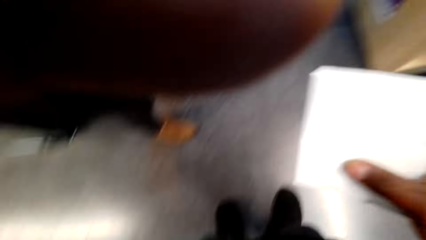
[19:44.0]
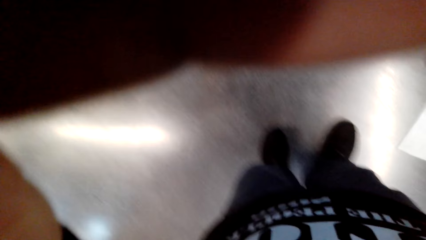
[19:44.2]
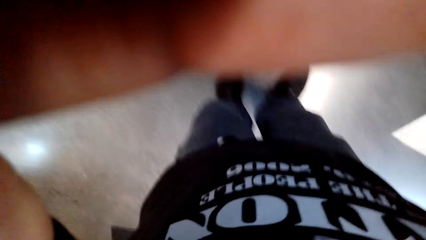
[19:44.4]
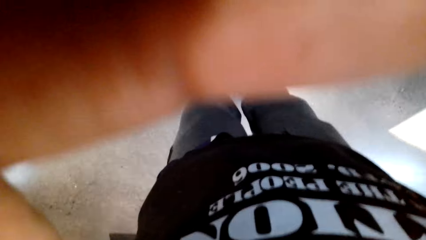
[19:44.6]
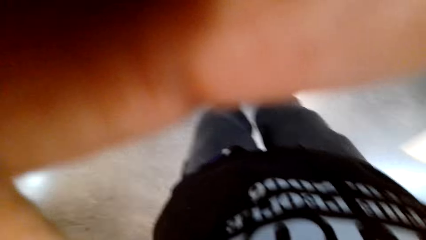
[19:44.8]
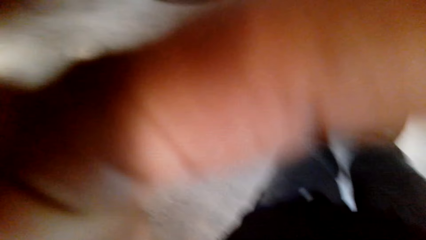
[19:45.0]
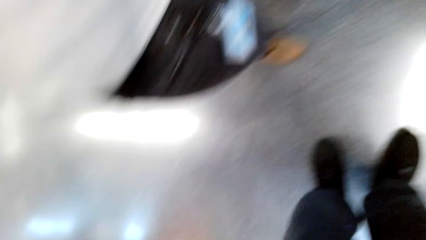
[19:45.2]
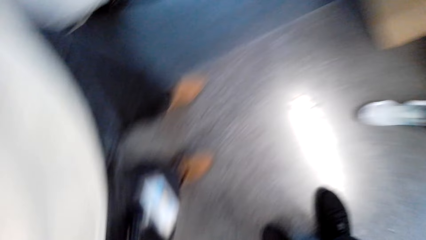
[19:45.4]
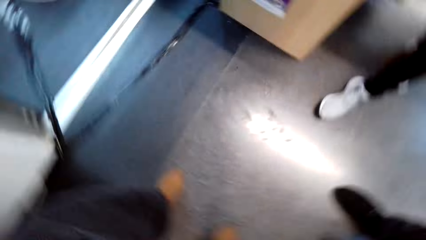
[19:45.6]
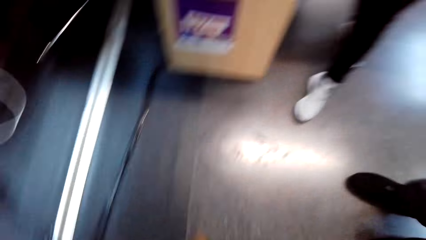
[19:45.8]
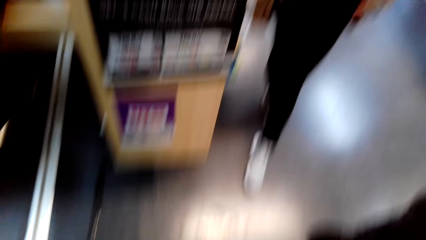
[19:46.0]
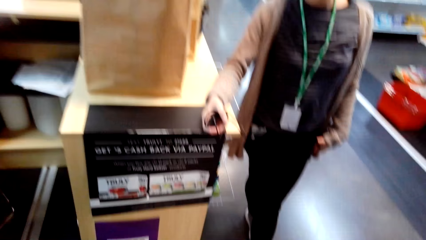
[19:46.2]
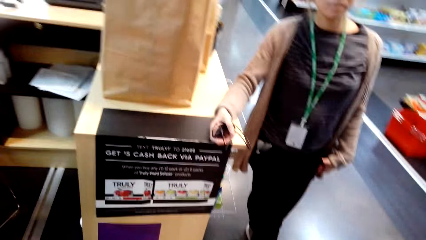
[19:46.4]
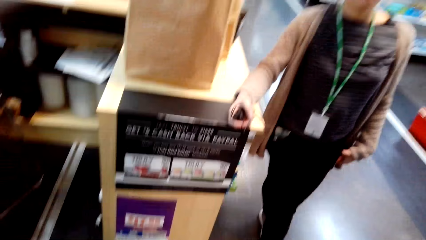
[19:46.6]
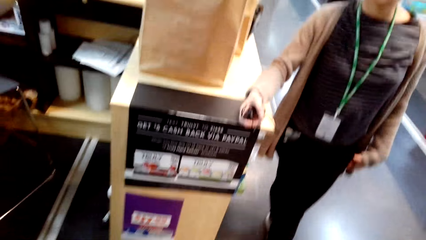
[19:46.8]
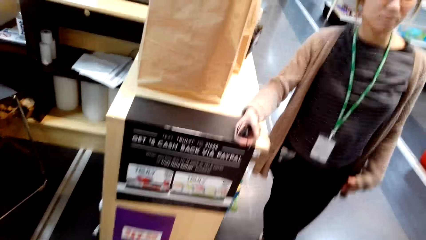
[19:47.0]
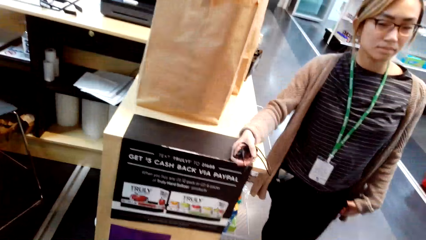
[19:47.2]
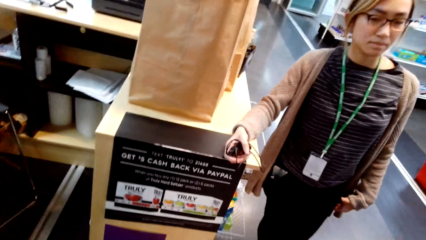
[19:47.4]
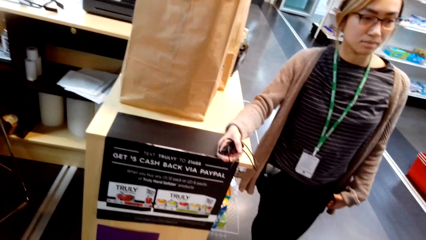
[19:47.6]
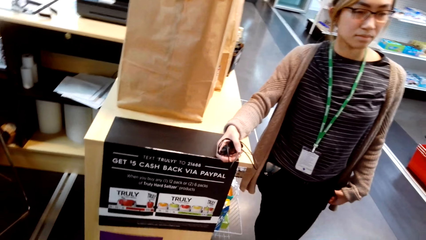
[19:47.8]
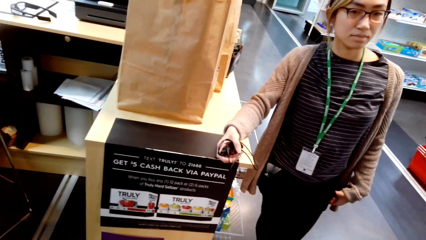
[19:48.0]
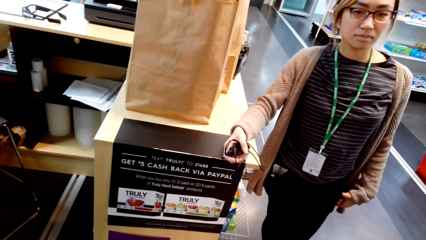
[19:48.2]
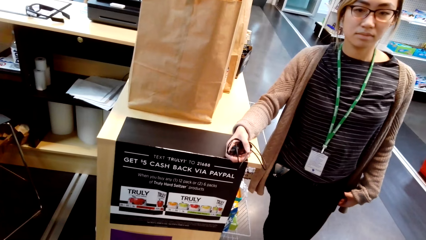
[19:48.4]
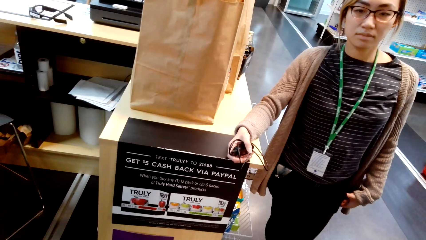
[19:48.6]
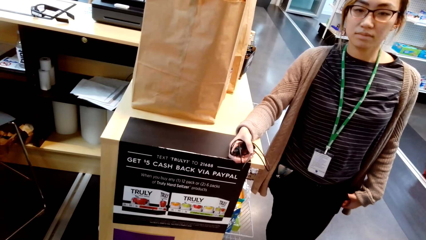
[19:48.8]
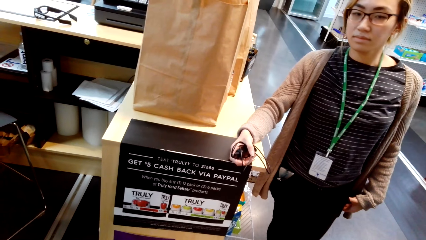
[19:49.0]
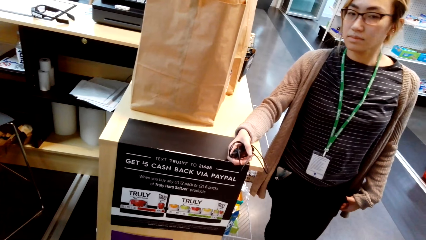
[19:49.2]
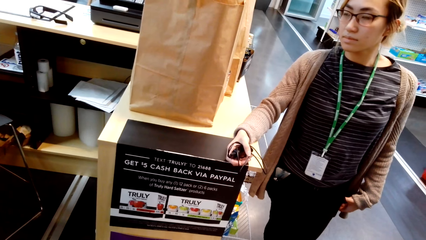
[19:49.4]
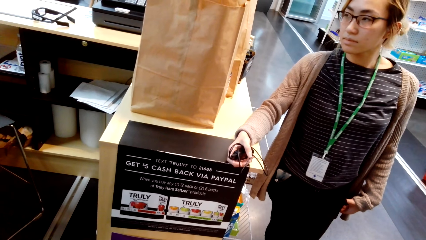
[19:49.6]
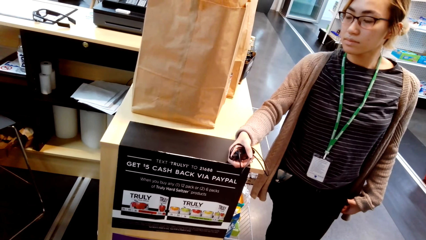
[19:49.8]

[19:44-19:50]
The other person touches the camera wearer's camera.
